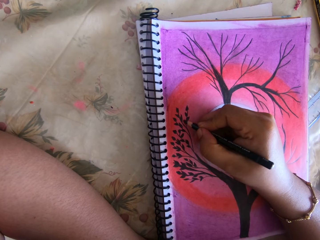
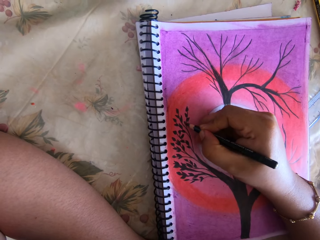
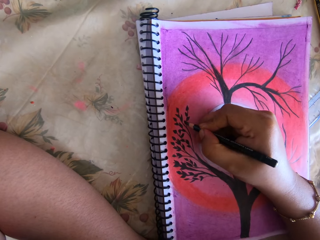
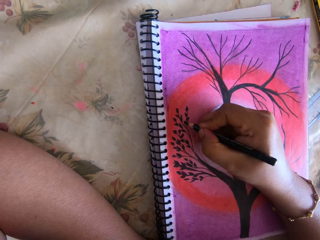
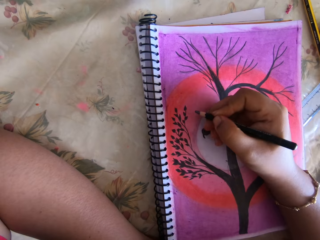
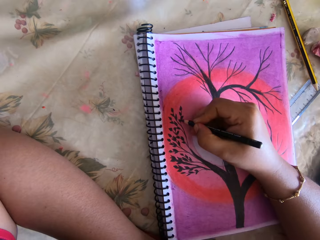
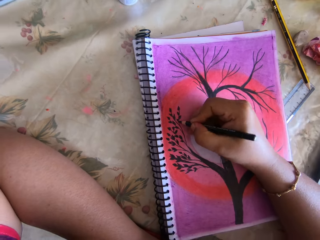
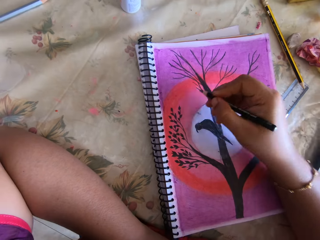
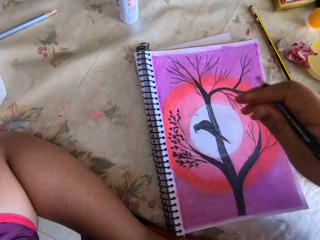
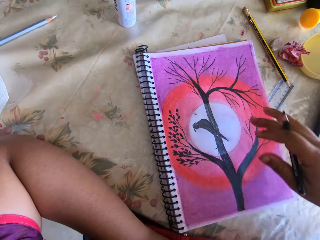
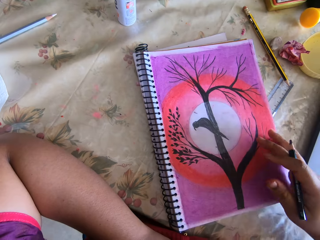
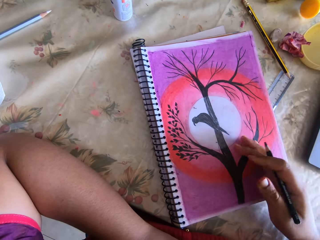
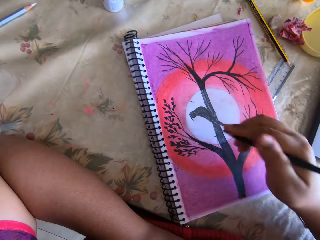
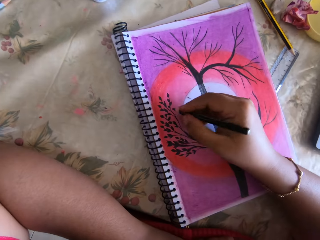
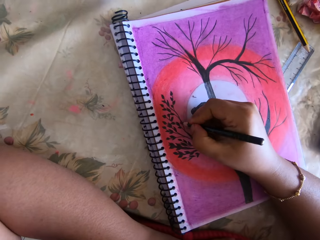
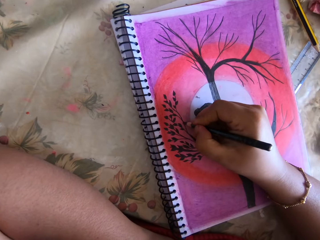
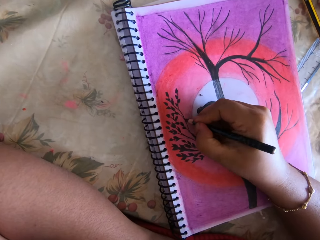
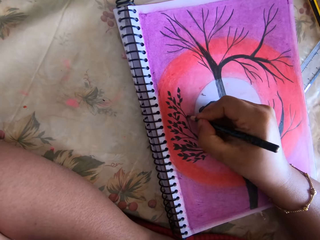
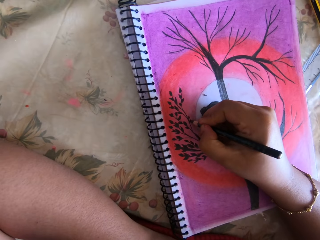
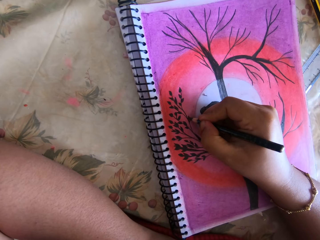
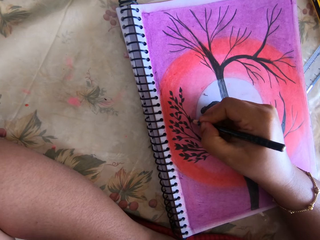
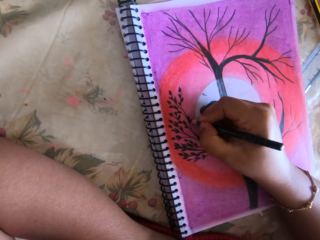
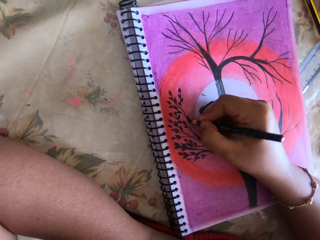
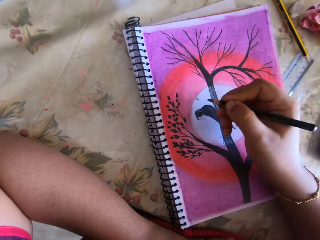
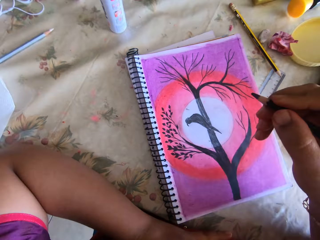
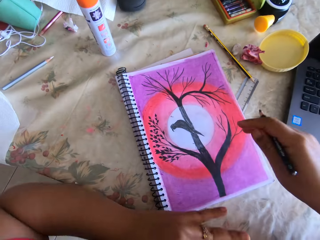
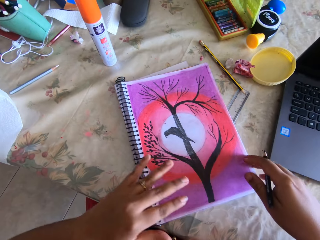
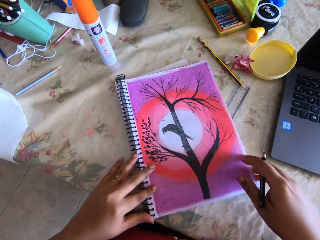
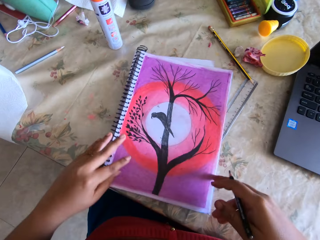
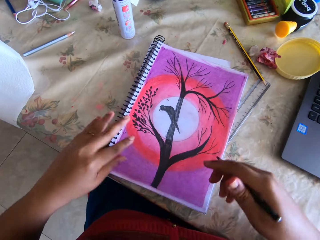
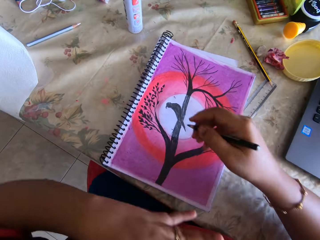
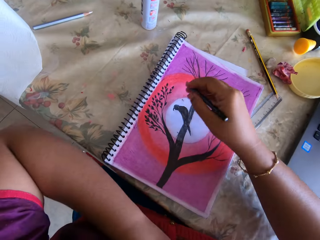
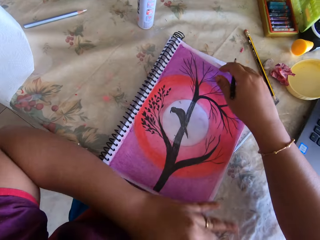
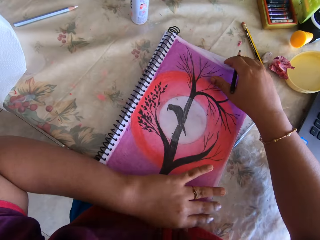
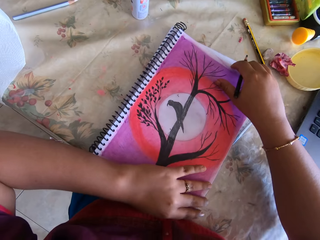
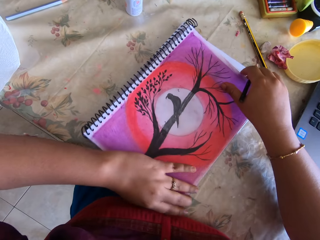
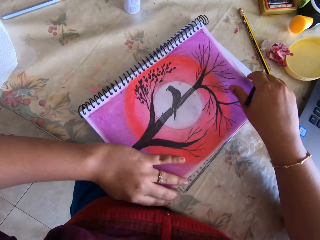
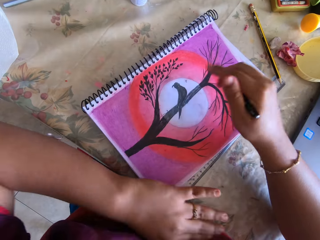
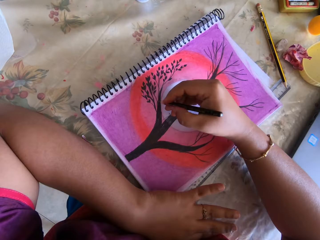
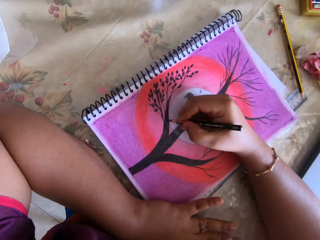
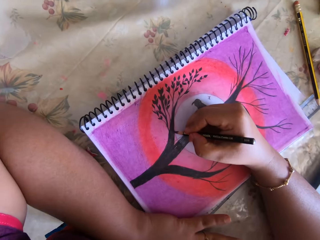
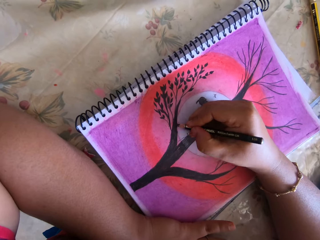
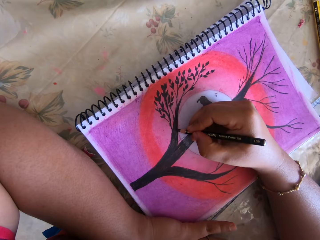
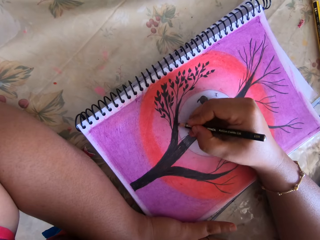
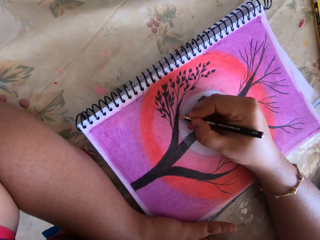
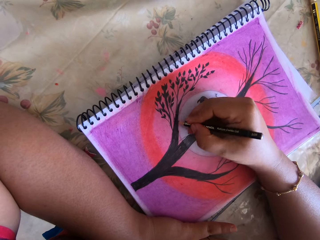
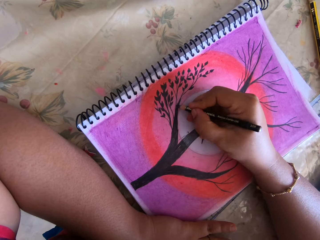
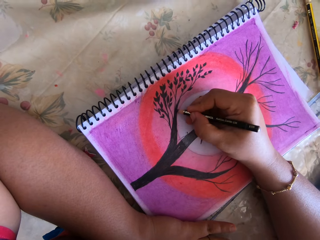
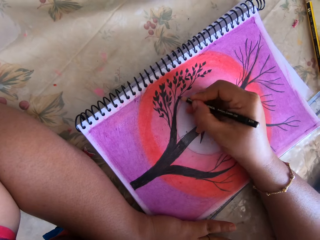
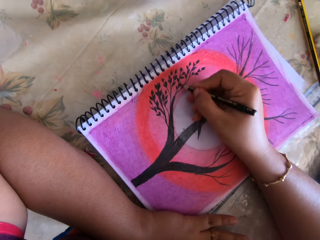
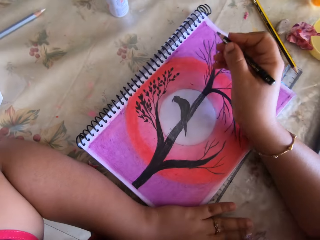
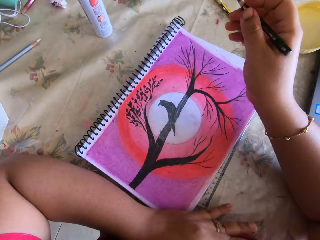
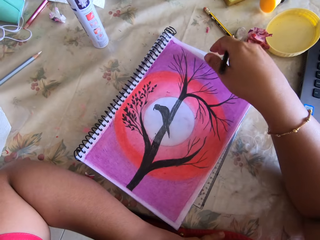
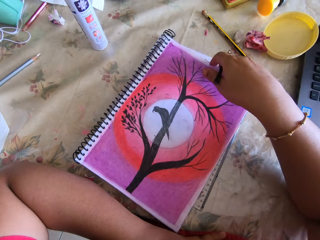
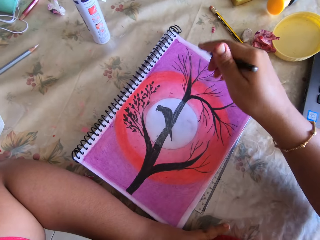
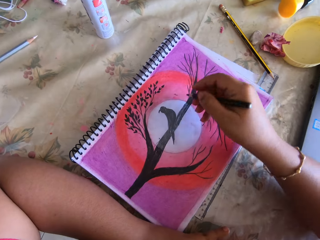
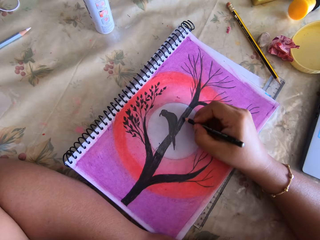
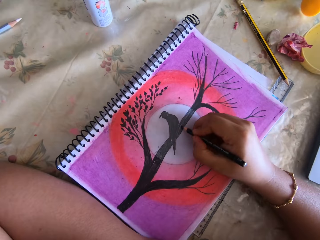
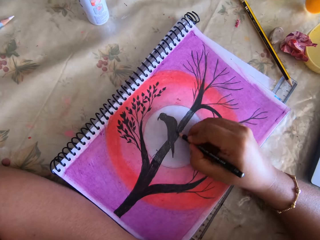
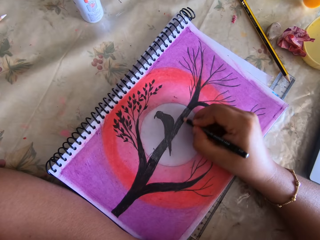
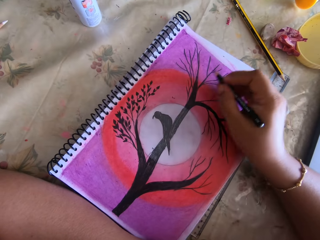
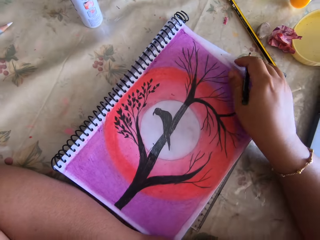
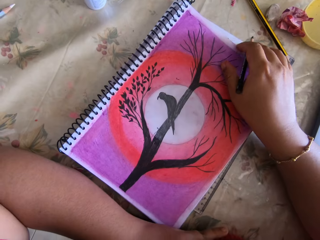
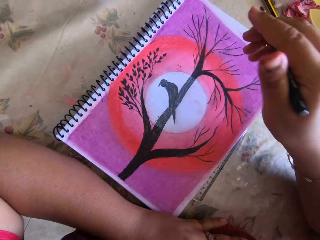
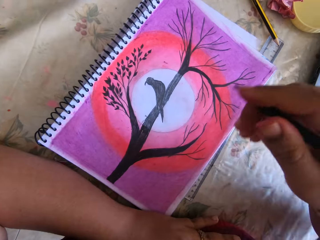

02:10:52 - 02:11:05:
The camera wearer wipes the notebook with her right hand. She draws in the notebook with the coloring pencil with her right hand. She adjusts the notebook on the table with both hands. She slides the book partially. She adjusts the notebook on the table with both hands again. She draws a picture in the notebook with the coloring pencil with her right hand. She touches the notebook with her right hand. She draws in the notebook with the coloring pencil with her right hand.

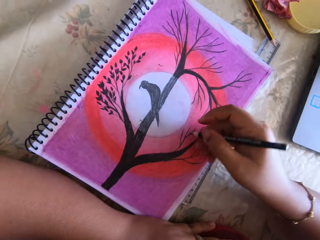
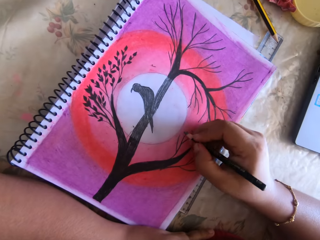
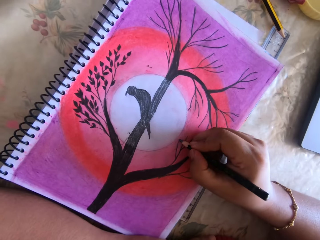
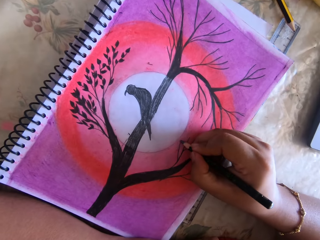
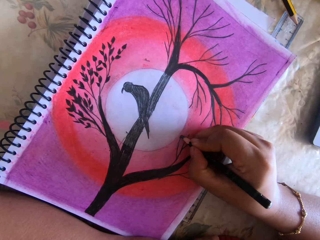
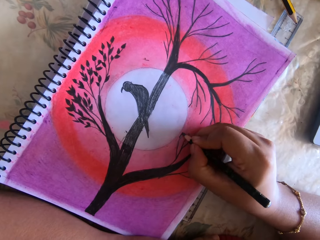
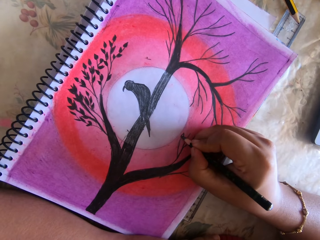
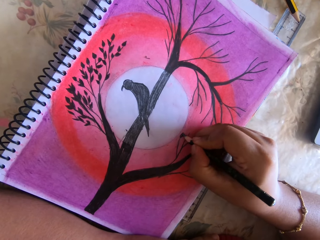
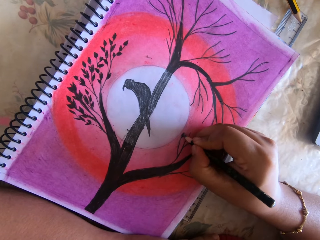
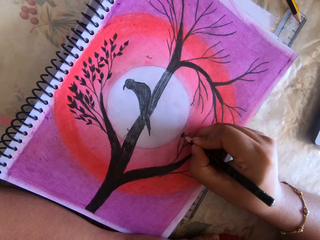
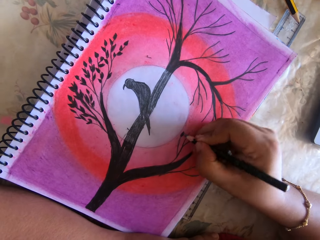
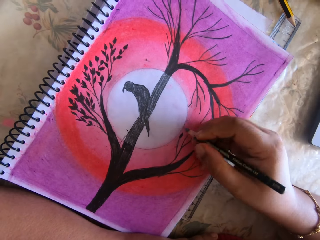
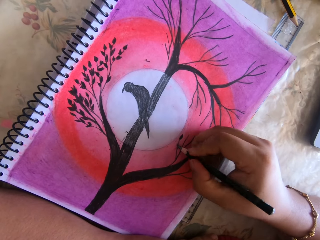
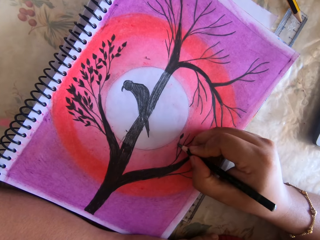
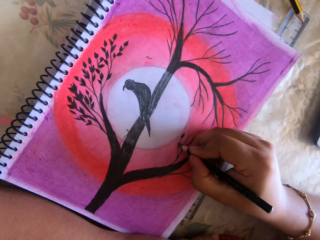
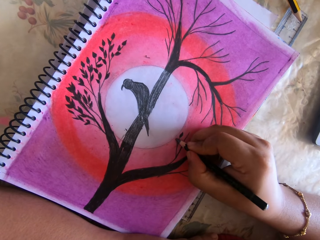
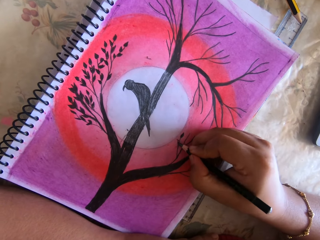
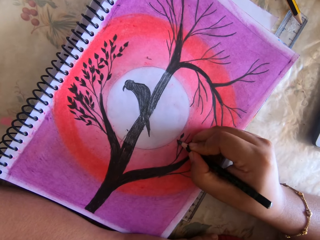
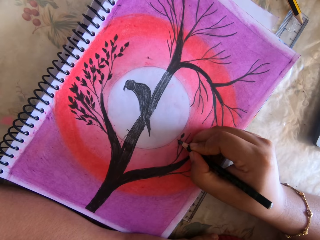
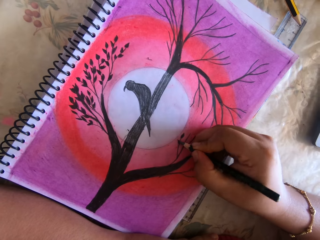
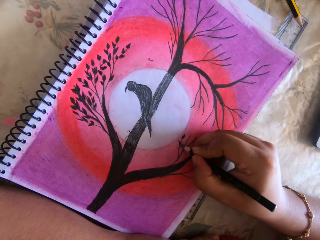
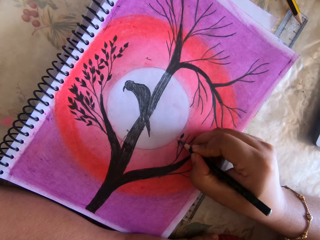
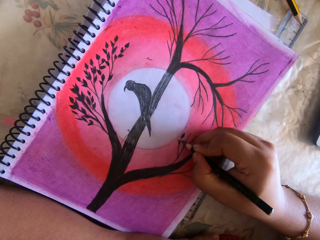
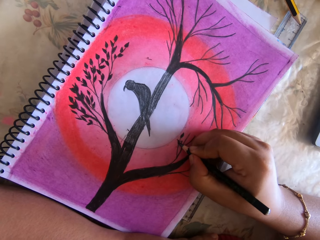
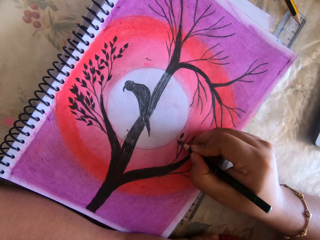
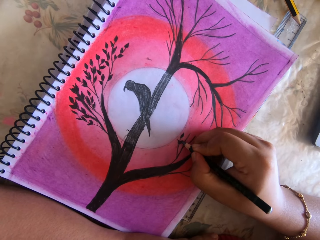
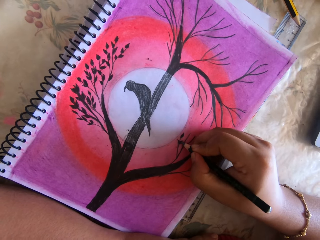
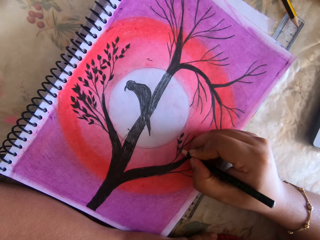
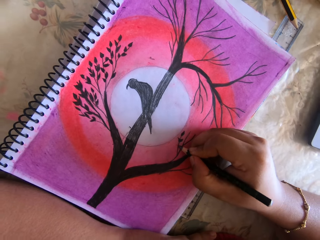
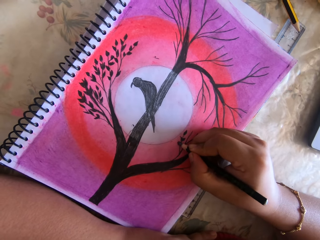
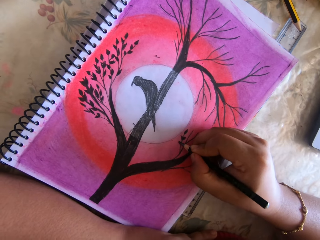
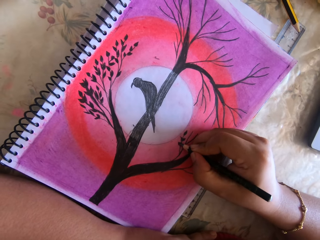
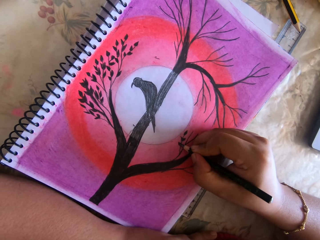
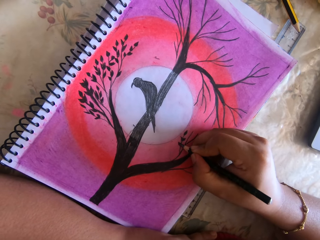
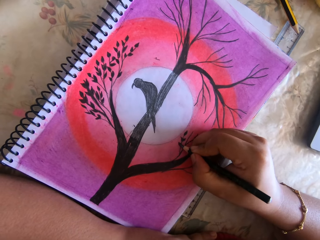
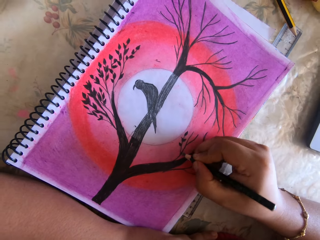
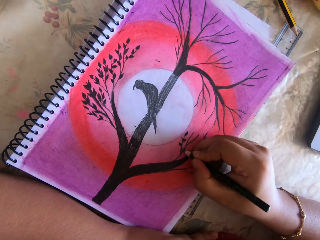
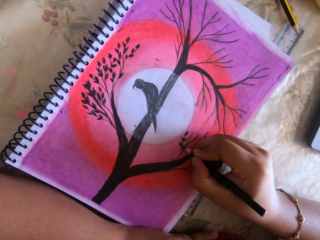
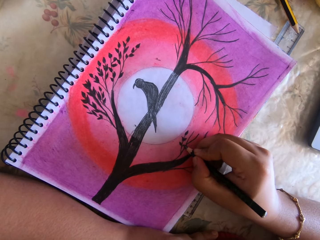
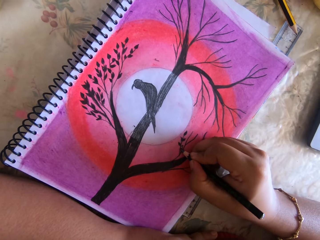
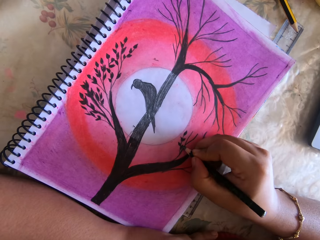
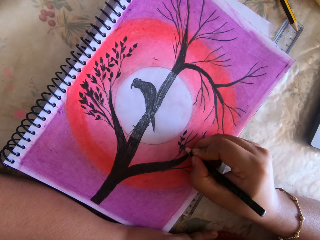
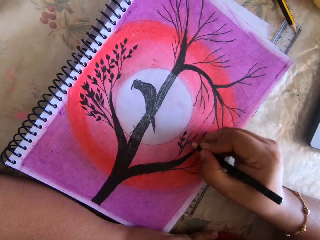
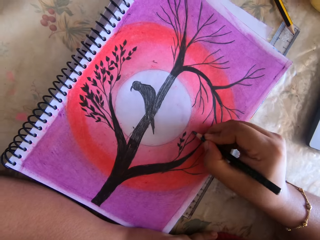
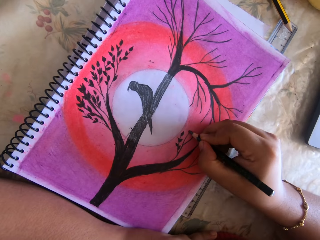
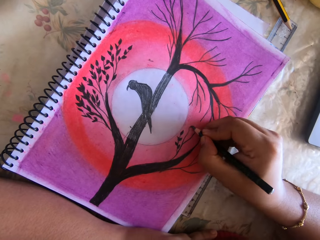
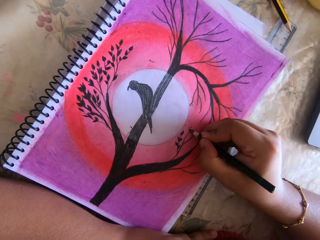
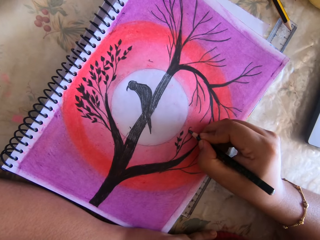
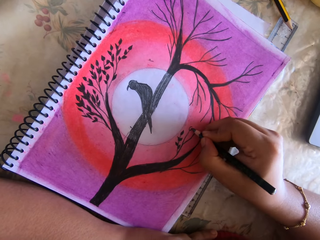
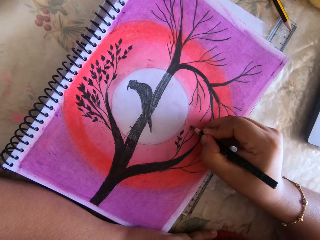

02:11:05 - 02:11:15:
The camera wearer draws in the notebook with the coloring pencil with her right hand.
